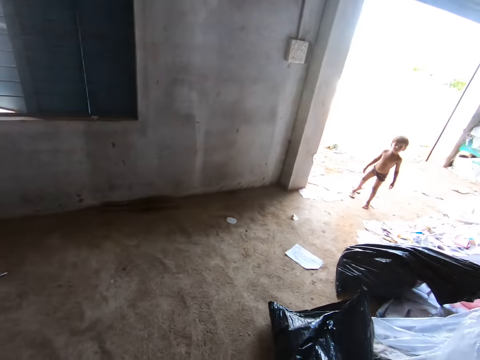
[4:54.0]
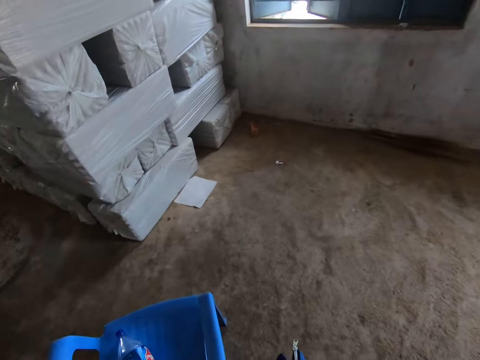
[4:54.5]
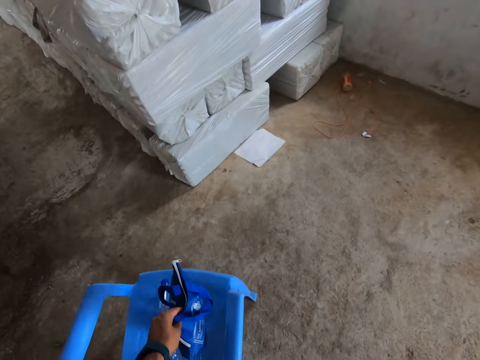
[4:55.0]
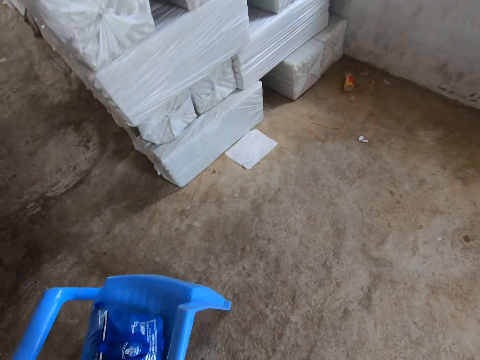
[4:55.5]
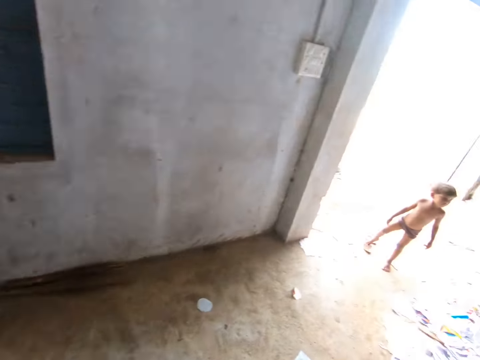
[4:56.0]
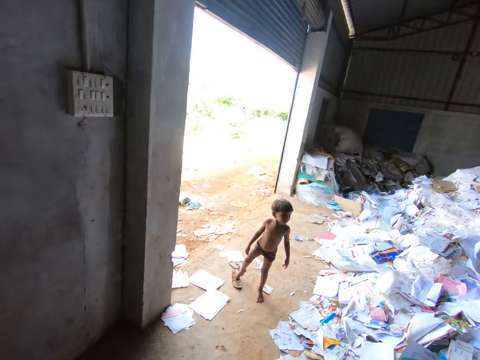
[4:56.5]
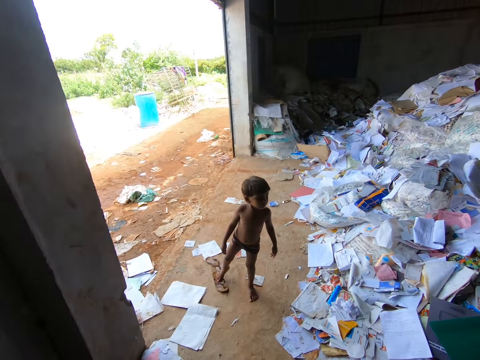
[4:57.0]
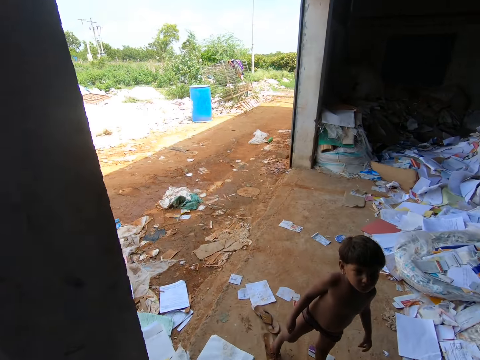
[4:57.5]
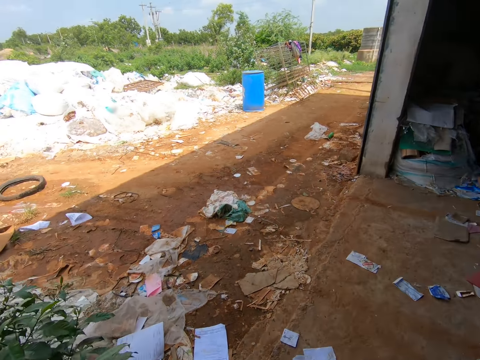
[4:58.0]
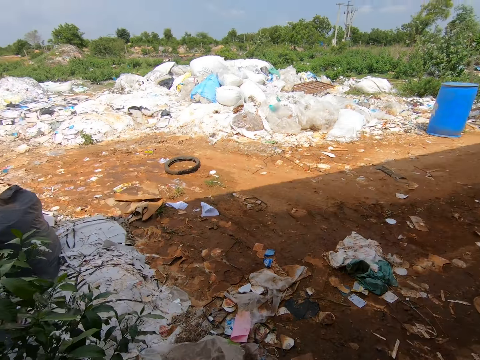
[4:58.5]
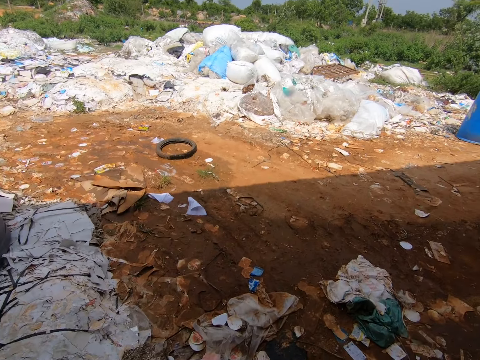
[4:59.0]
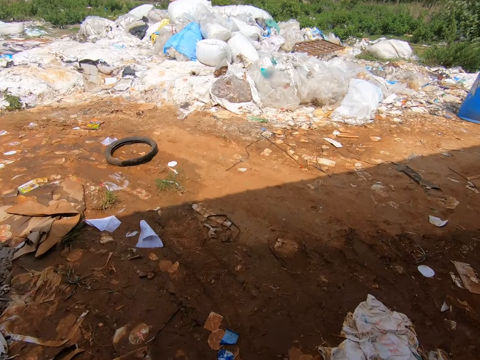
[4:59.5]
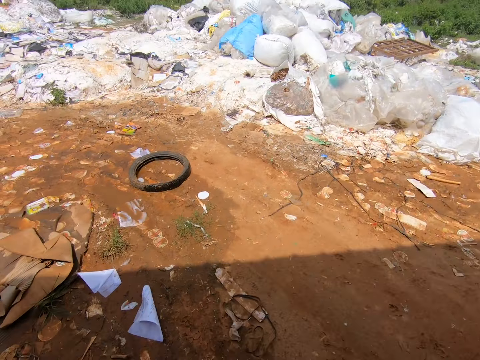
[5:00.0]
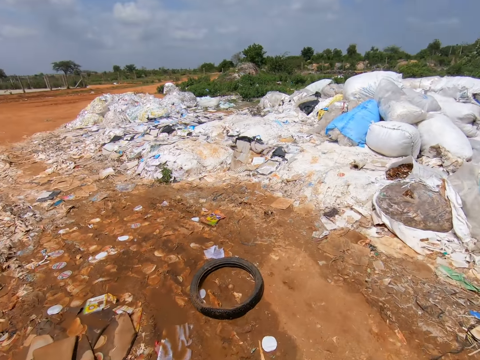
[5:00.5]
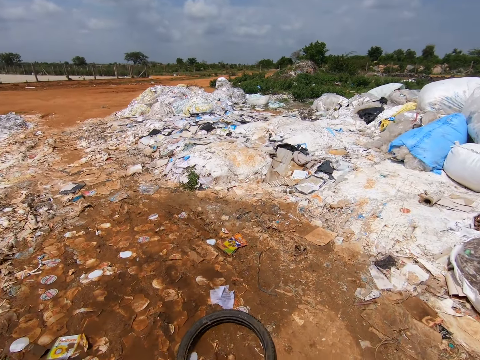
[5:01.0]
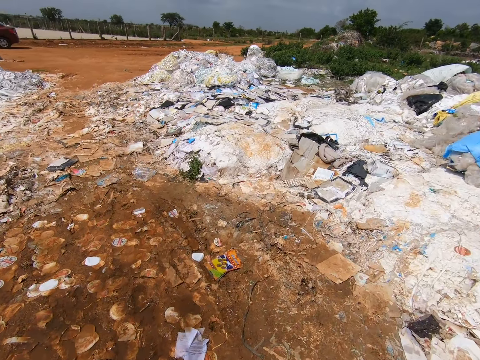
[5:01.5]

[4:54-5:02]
The camera wearer looks around. They drop the bag on the chair. They move out of the store.

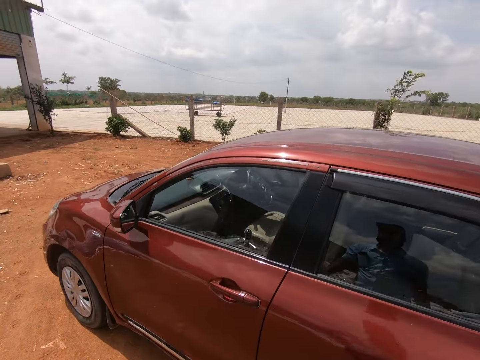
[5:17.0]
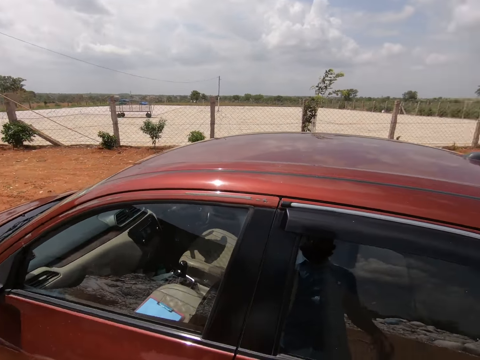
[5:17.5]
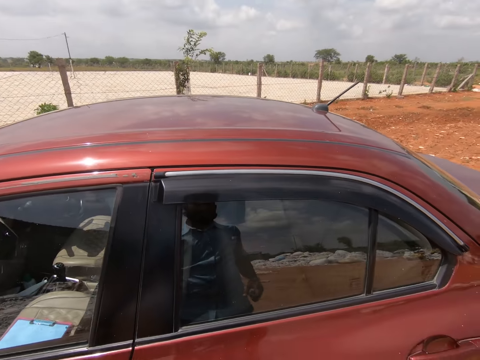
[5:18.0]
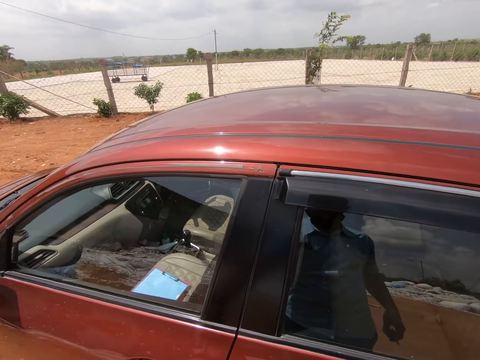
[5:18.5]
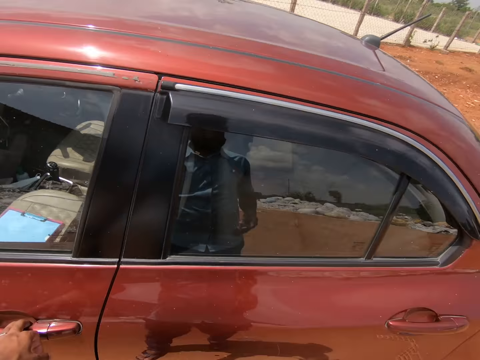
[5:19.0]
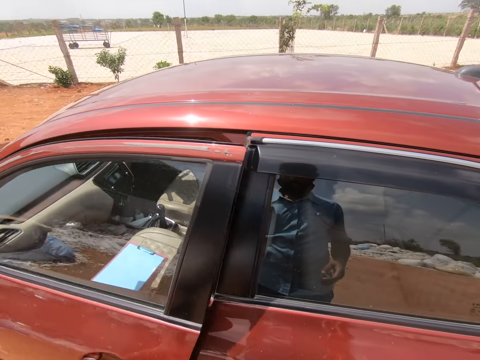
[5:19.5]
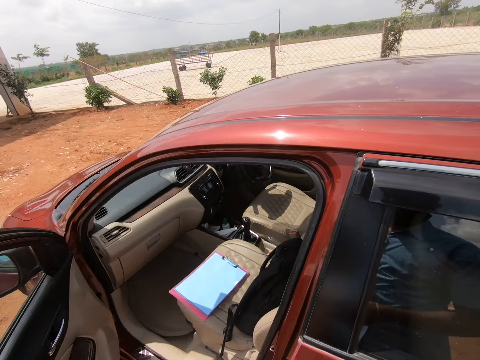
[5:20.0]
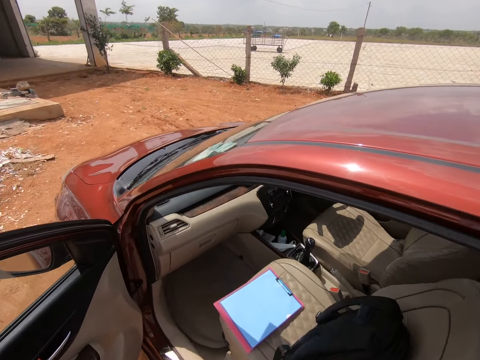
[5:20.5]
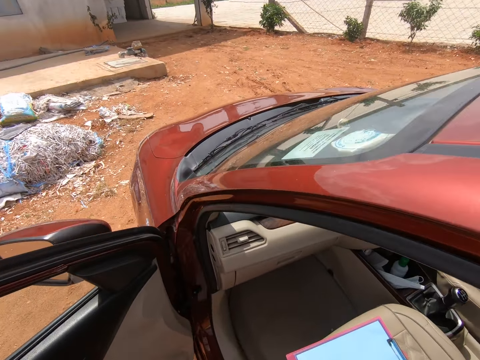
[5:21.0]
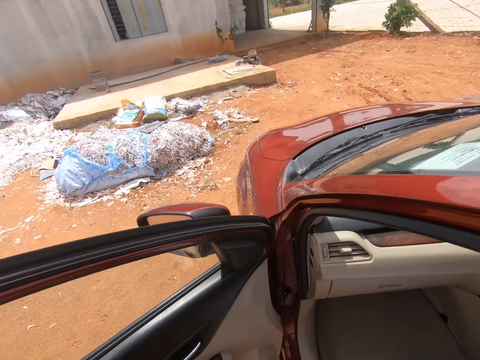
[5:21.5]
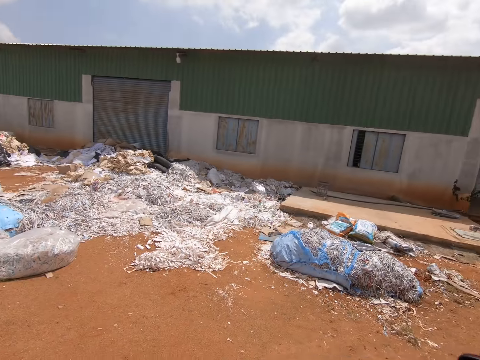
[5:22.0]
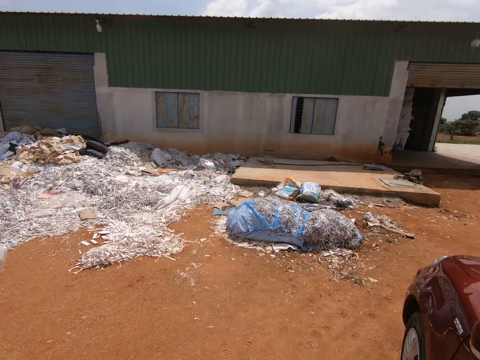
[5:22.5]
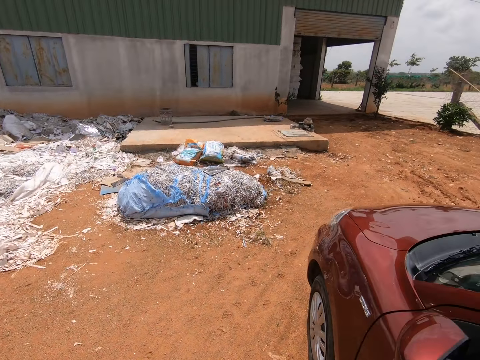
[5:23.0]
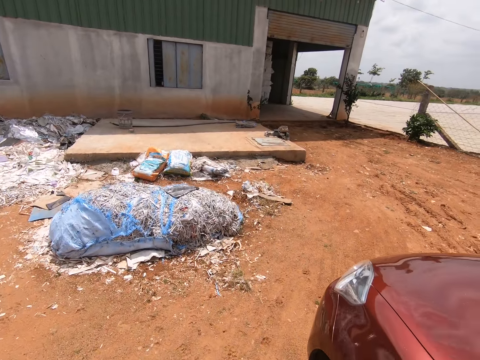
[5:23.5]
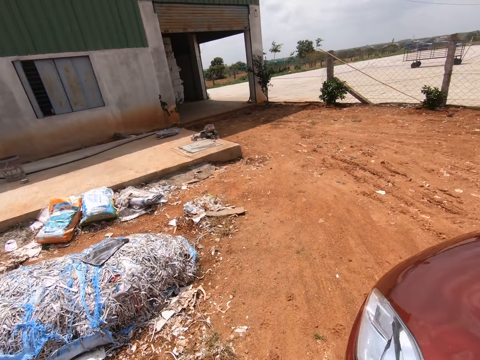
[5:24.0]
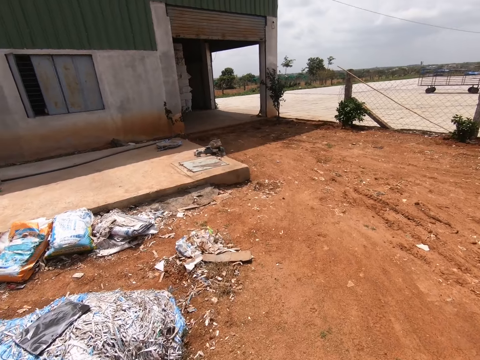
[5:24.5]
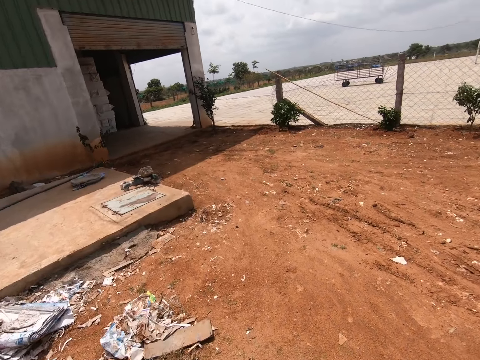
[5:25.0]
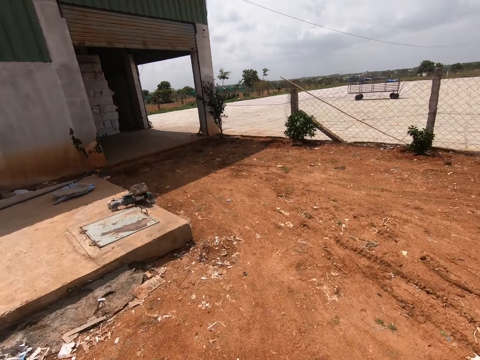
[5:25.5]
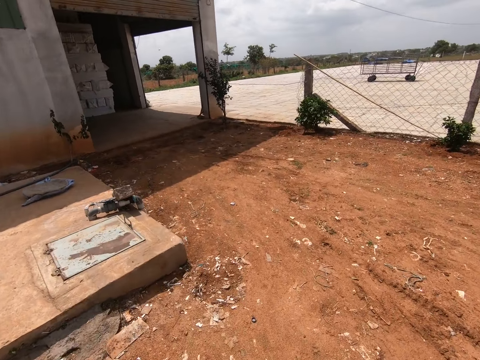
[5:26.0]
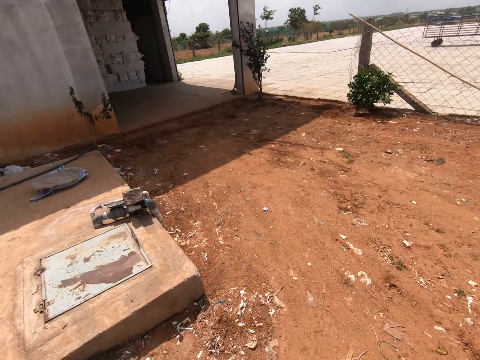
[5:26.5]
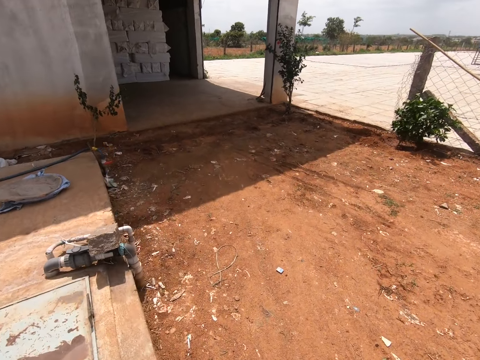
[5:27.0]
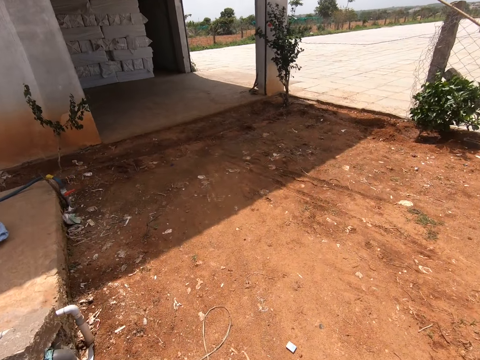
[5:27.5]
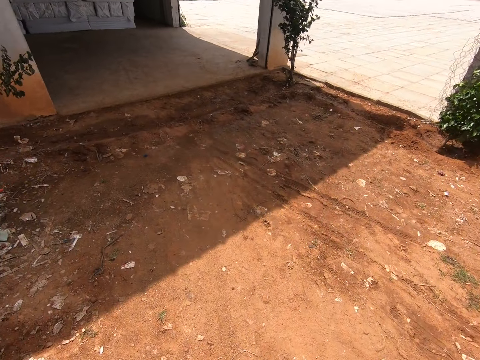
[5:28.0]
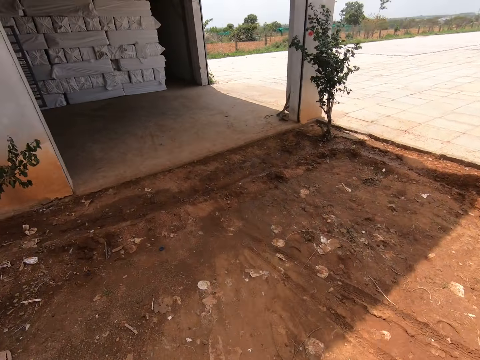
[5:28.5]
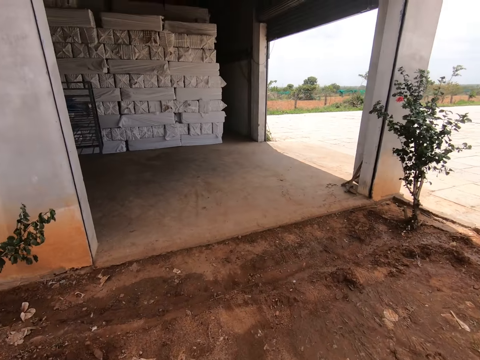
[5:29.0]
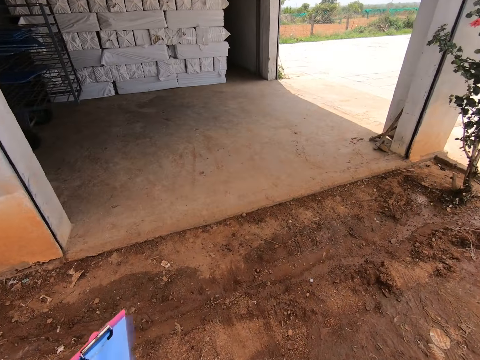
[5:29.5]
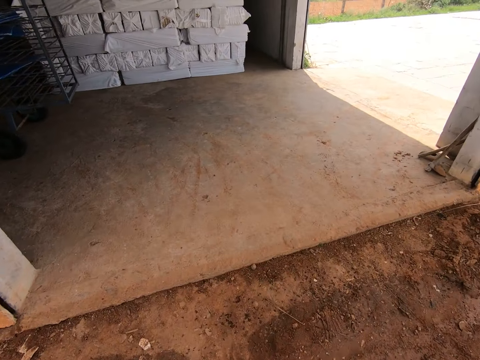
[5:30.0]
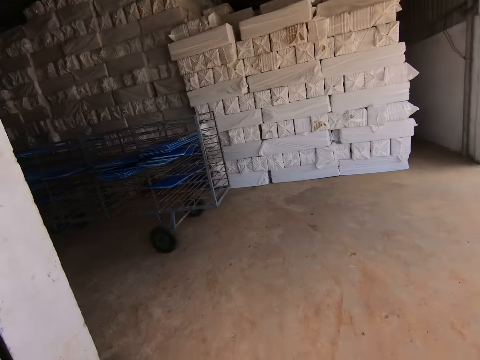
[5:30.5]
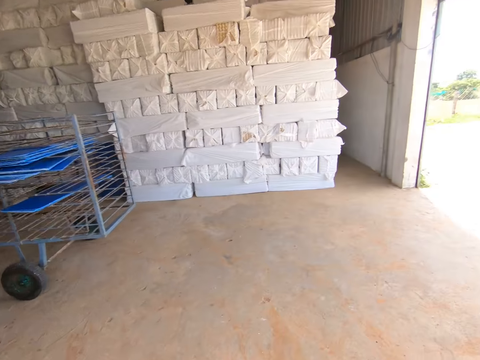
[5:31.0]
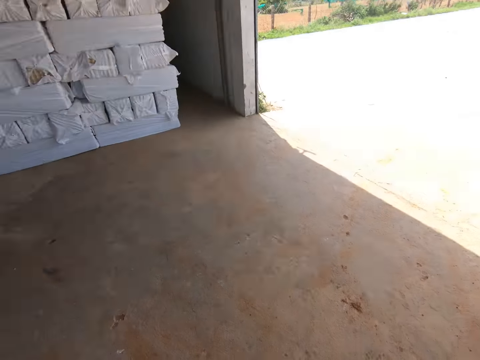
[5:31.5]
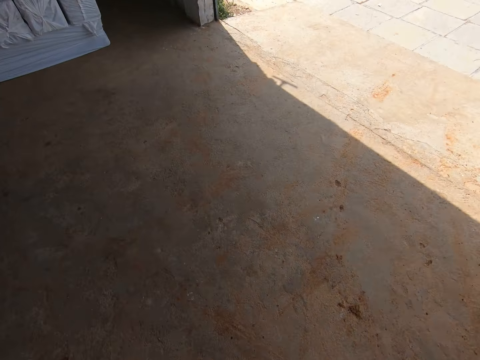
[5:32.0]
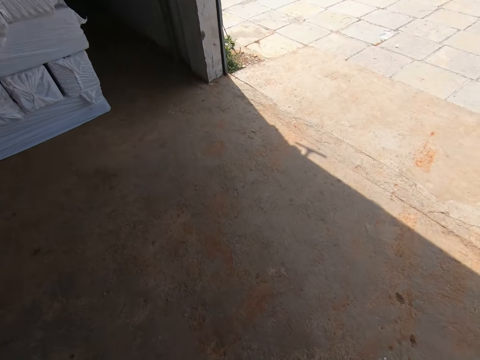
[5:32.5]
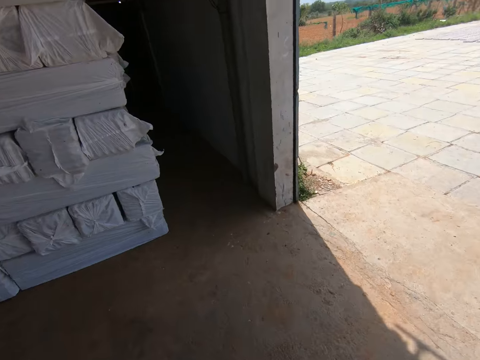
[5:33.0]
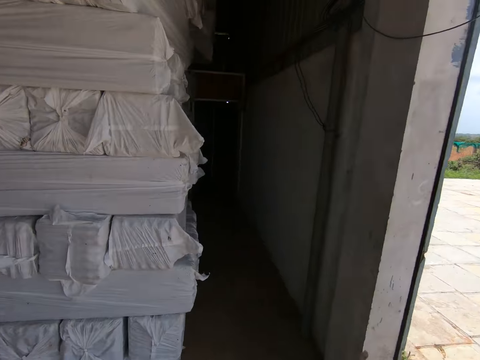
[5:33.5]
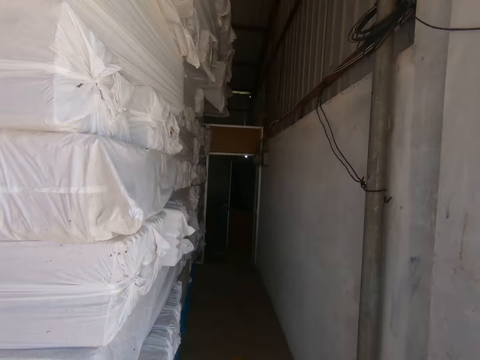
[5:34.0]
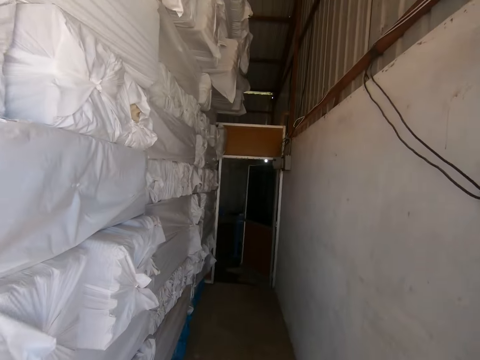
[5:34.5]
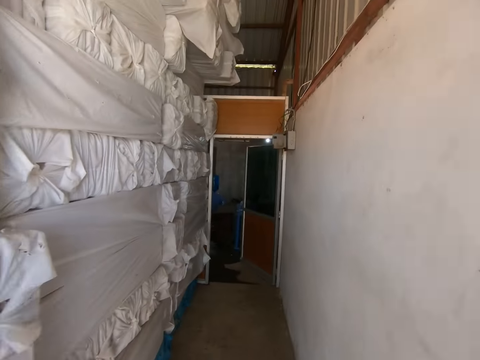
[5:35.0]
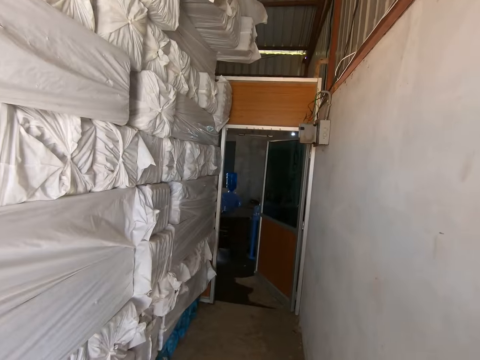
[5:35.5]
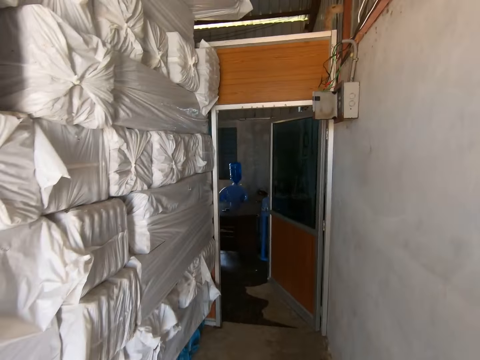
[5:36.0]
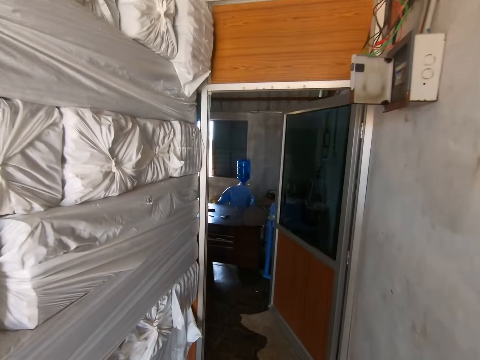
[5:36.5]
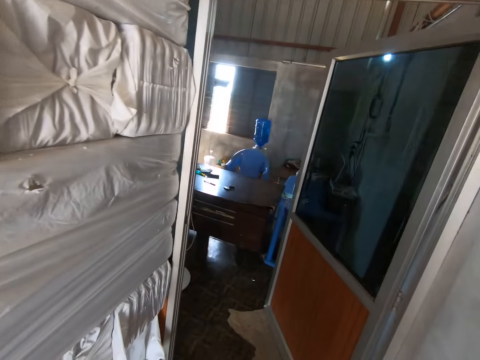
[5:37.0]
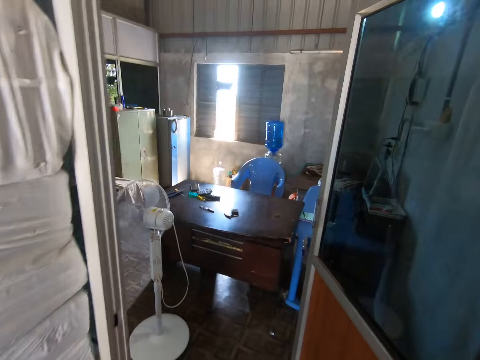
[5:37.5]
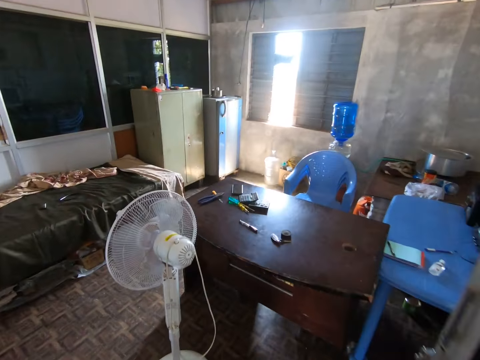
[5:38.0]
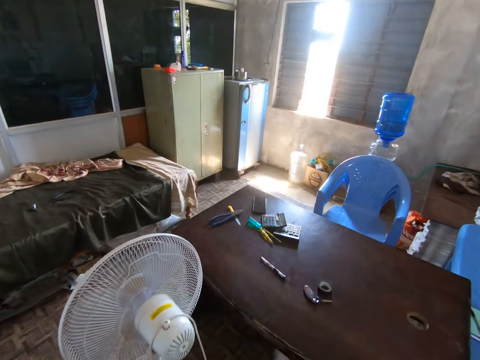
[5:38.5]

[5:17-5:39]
The camera wearer opens the car door. They pick up a clipboard from the car, close the car door, and move towards the office.
